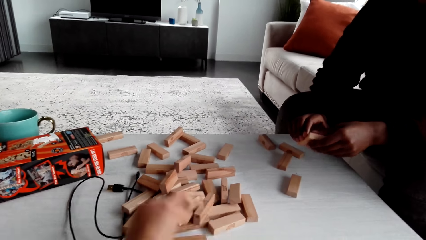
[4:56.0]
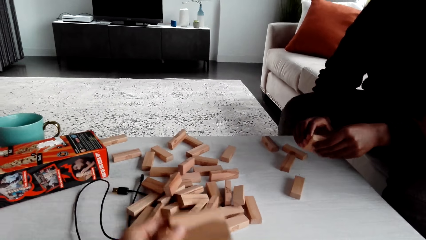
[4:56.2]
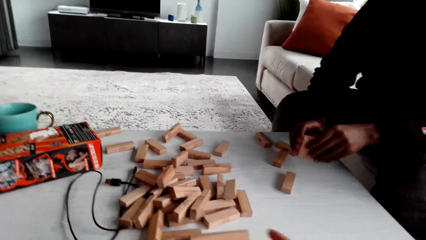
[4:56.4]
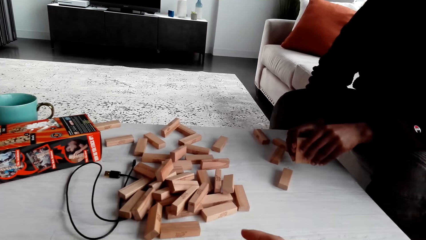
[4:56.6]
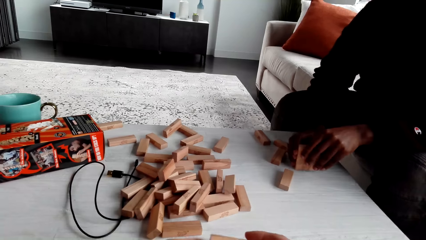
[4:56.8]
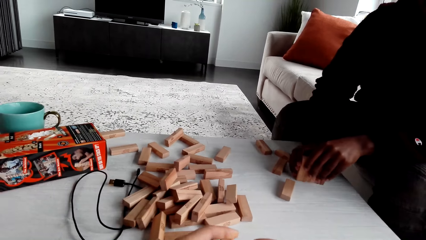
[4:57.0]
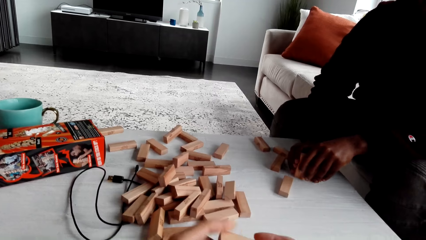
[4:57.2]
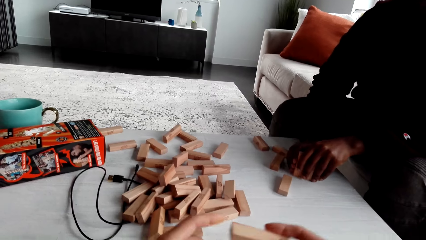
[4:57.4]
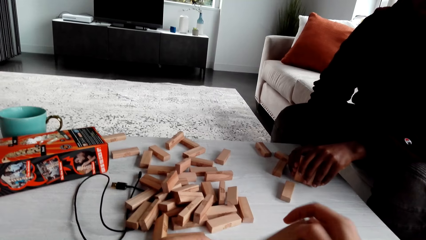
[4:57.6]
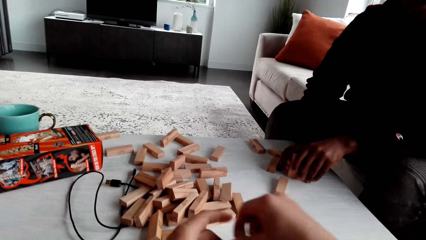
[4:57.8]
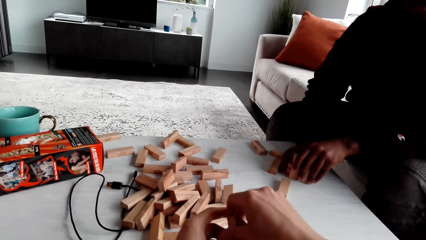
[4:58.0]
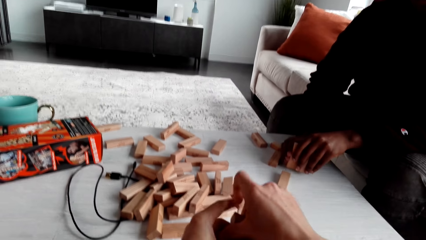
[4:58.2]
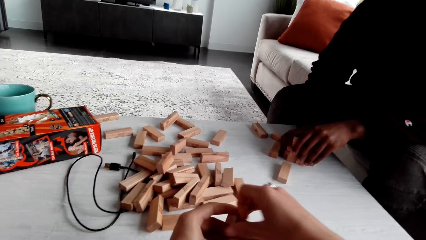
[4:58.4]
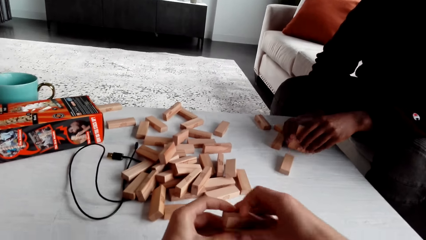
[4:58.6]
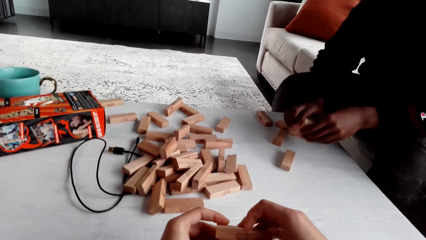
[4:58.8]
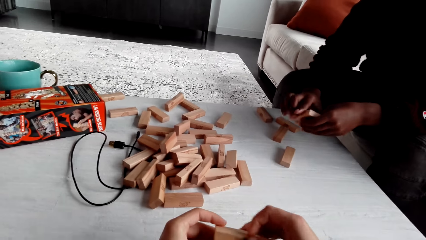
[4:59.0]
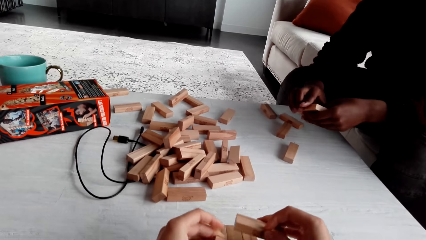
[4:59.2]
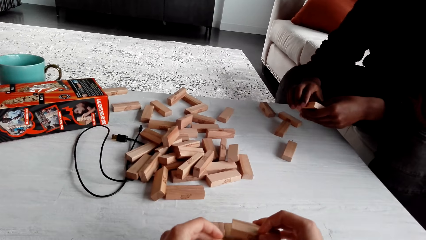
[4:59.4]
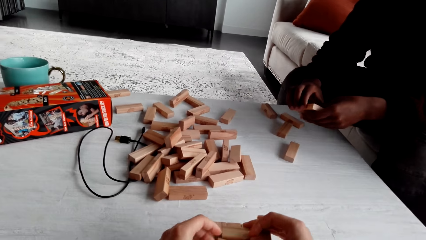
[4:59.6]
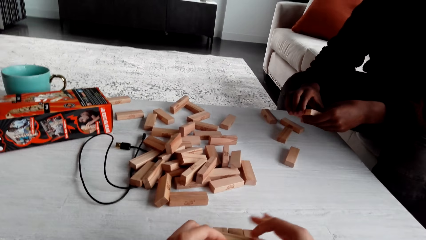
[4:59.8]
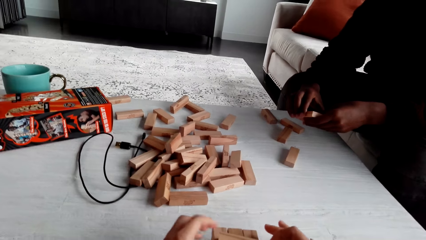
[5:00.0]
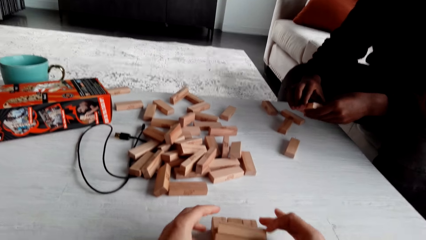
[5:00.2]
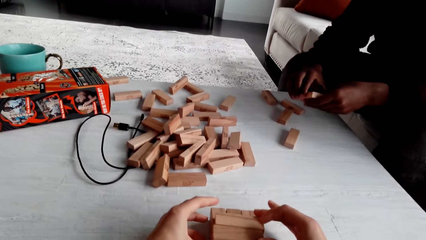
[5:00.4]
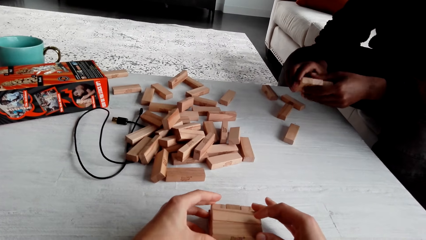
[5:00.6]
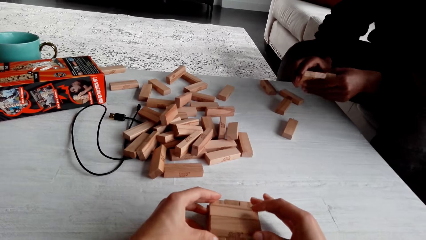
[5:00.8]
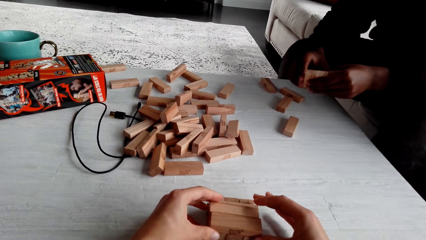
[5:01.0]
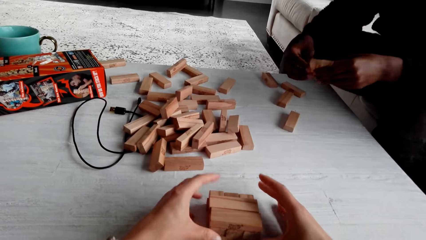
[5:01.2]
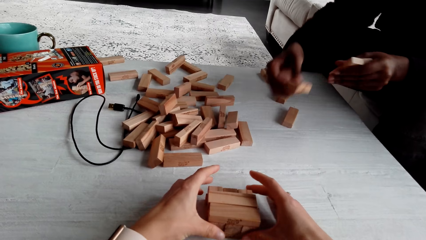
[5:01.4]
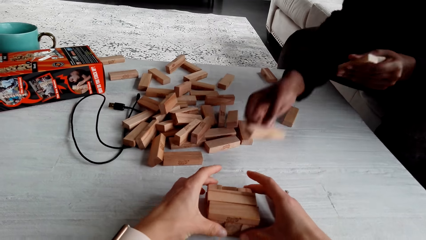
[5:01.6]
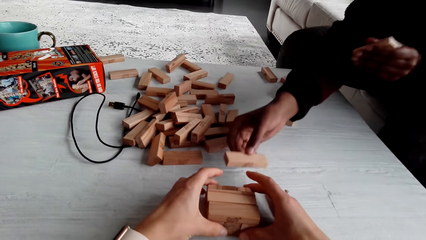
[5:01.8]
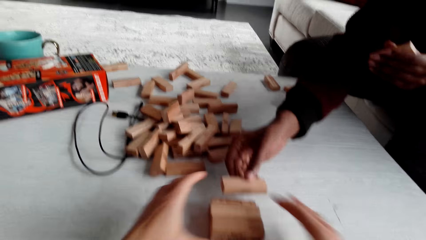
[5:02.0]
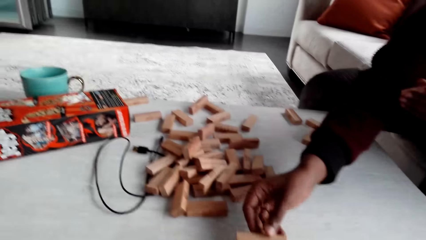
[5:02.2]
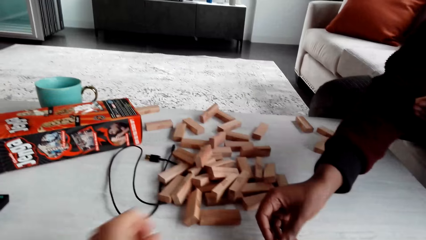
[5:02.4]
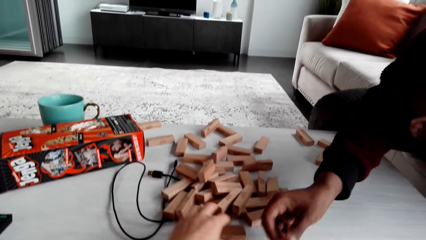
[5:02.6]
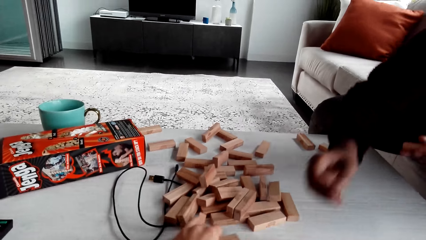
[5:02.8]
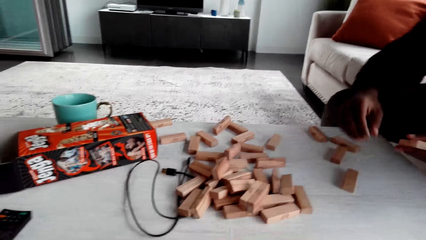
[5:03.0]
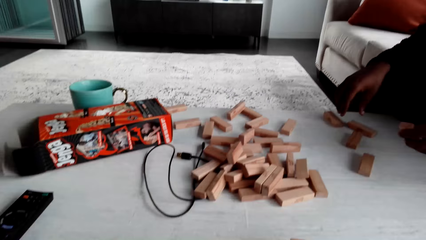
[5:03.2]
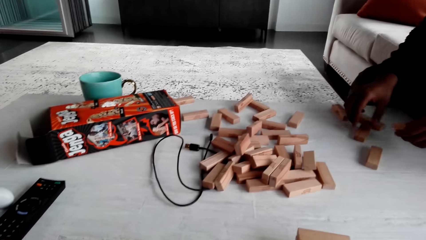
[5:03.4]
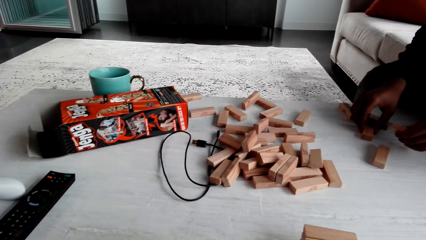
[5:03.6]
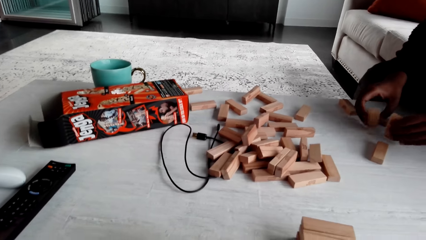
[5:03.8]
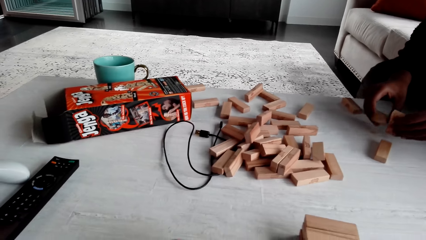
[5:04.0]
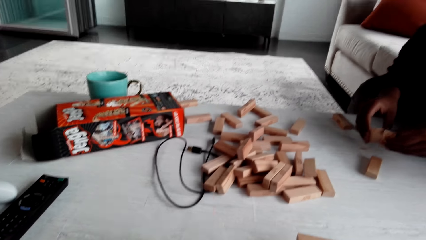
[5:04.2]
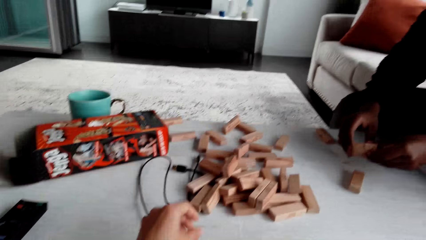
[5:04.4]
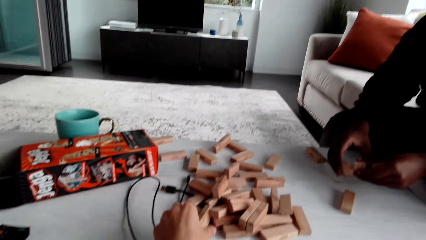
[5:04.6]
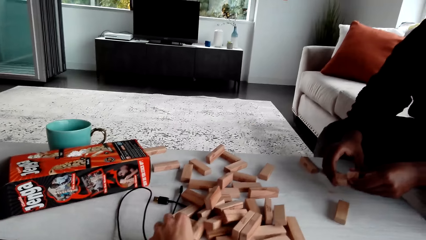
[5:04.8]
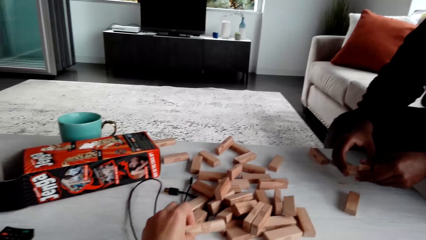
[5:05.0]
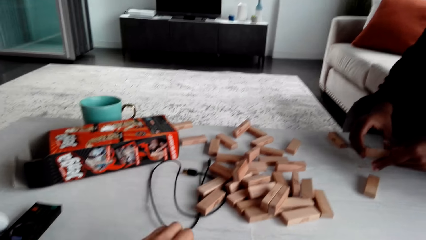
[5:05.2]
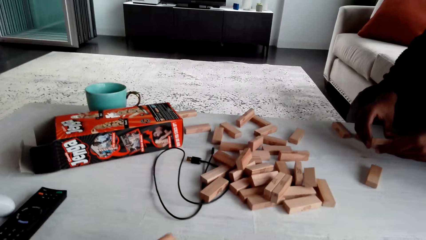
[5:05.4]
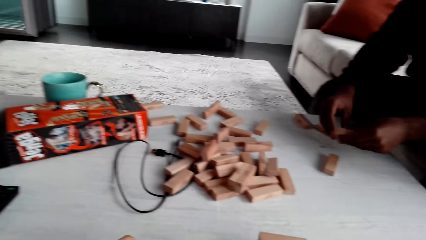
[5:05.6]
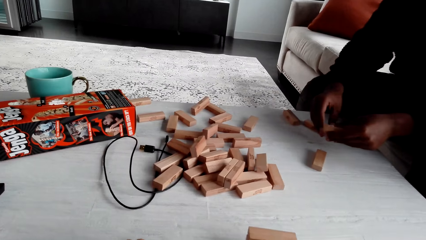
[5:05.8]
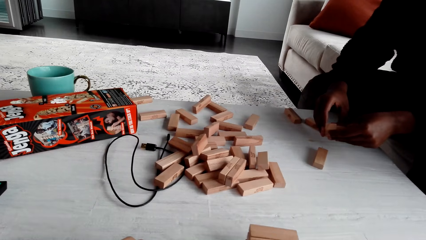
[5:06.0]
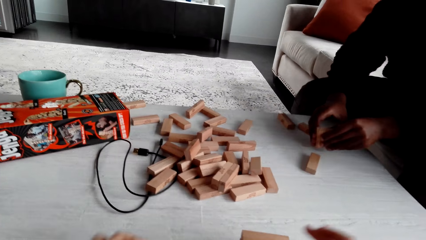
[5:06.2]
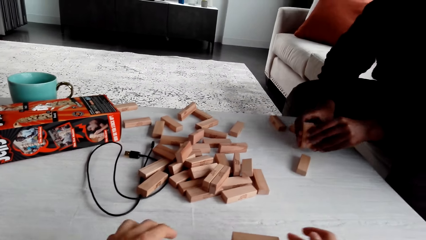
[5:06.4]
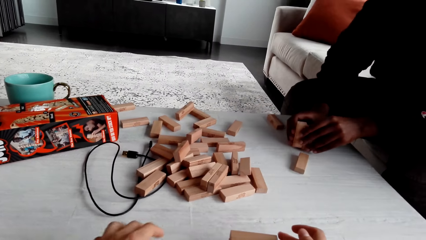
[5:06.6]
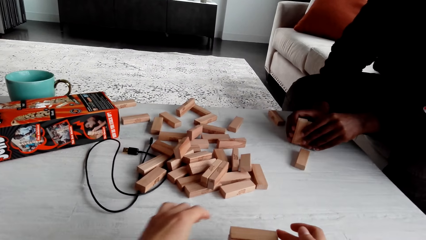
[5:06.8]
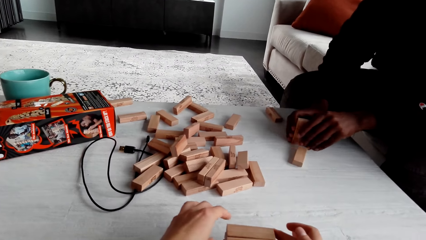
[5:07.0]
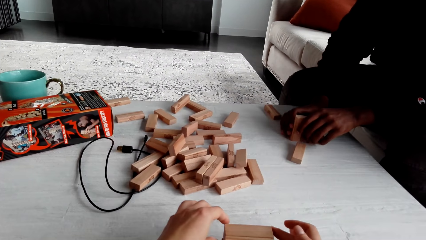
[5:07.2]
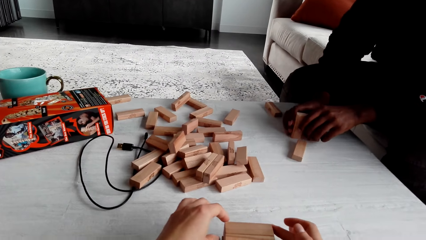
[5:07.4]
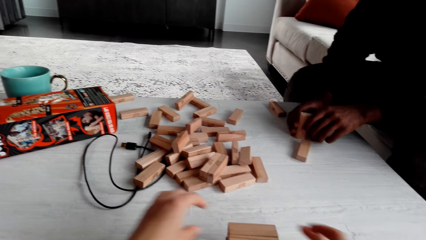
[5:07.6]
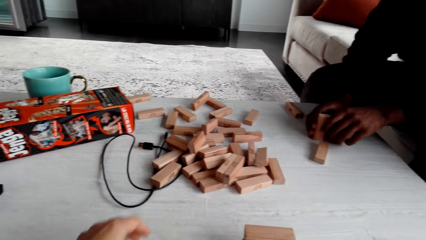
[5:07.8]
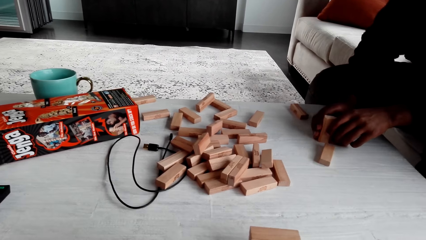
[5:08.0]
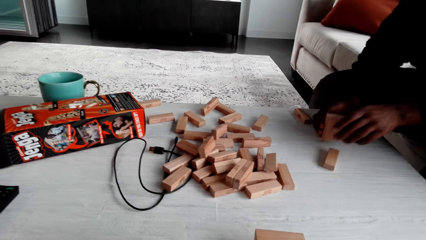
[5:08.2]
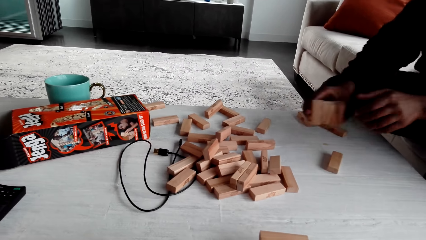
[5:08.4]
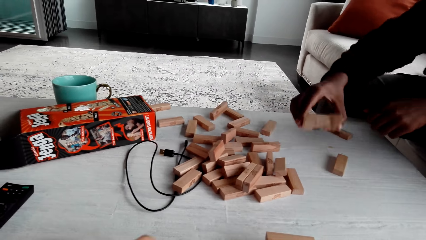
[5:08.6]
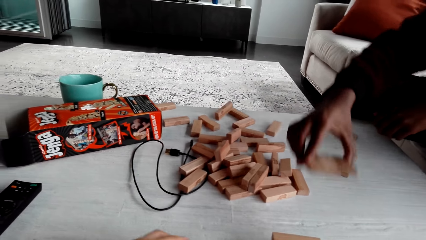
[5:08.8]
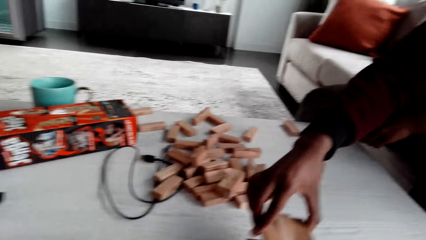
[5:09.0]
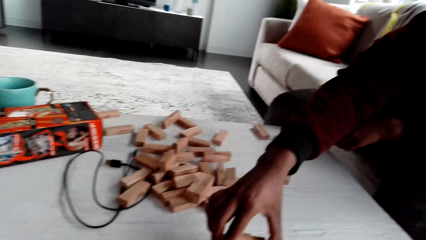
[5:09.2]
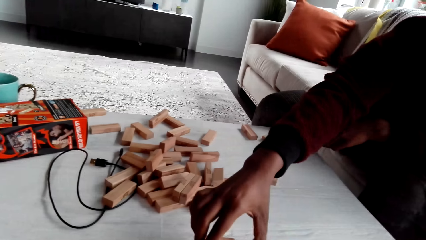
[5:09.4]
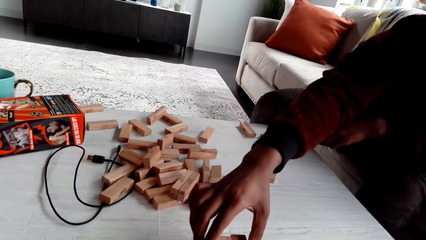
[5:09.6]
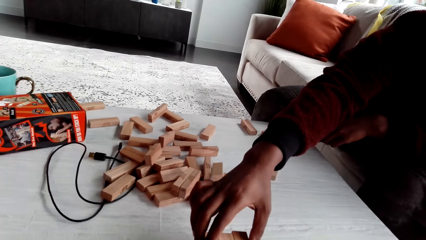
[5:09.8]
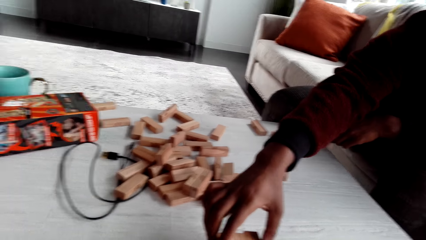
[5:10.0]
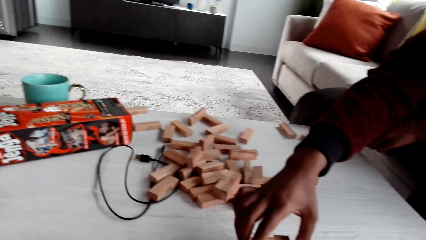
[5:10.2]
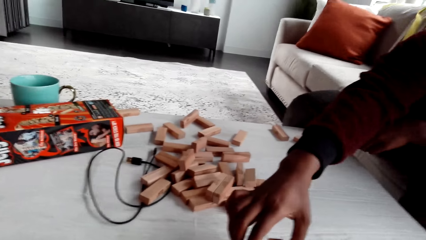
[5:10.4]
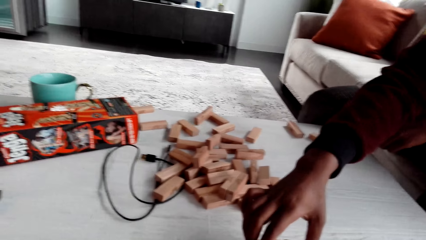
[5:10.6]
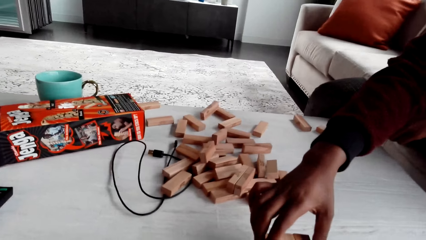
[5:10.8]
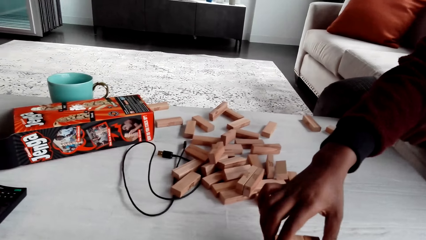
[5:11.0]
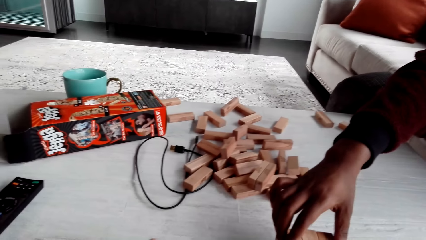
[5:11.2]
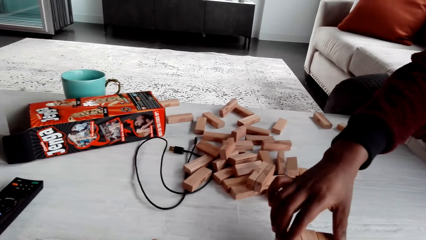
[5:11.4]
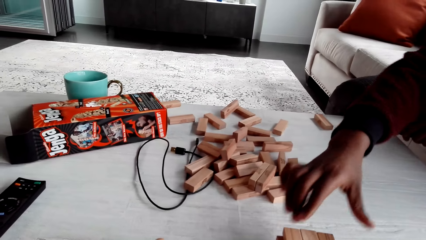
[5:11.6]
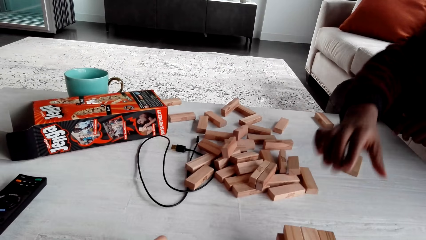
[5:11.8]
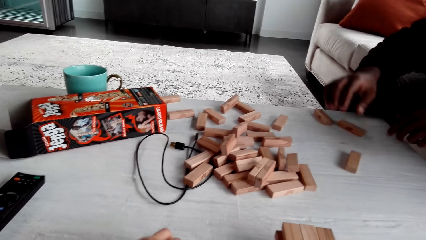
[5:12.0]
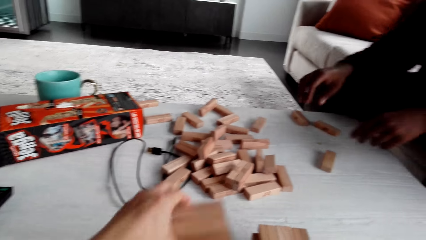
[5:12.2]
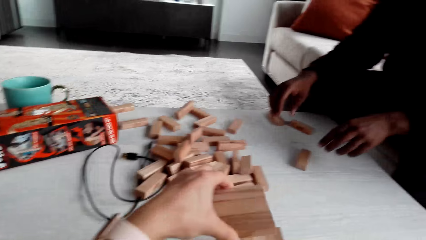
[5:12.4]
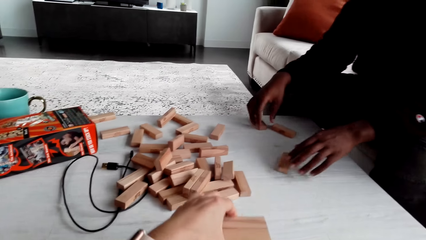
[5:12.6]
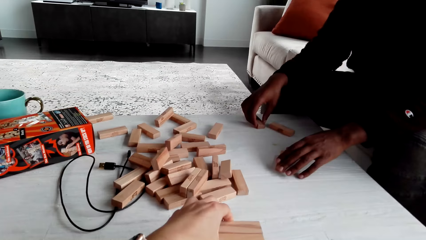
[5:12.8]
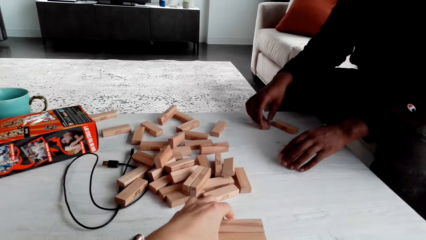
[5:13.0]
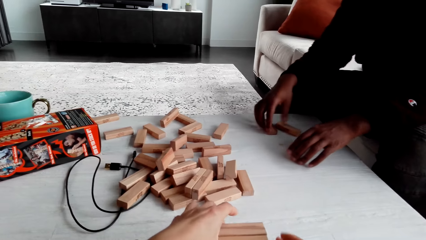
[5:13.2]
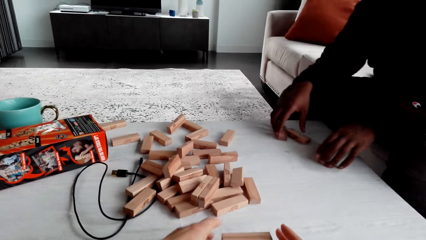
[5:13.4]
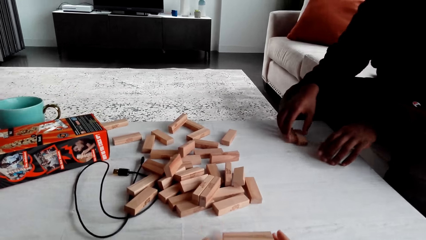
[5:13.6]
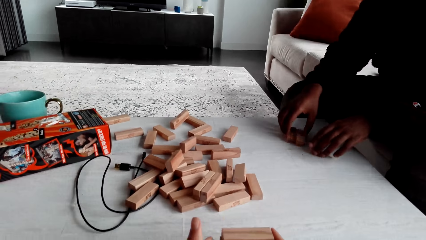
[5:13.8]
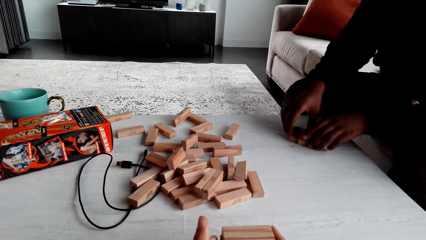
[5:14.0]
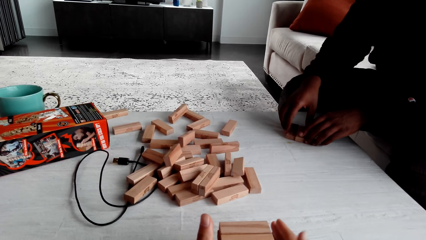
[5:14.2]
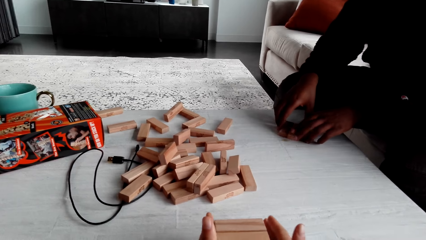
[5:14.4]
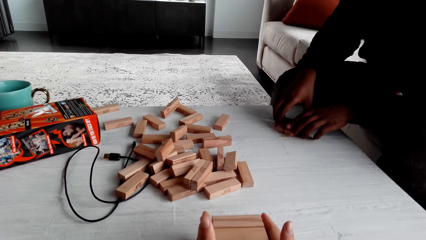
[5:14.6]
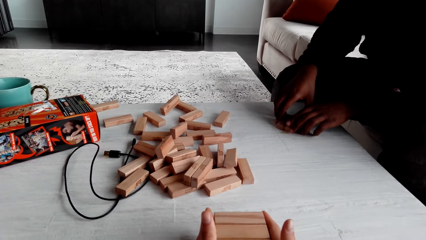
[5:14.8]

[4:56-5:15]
The camera wearer dialogues with a man. They arrange a jenga block. The man builds the jenga wooden blocks. The man plays a jenga game. The camera wearer plays the jenga game. The man dialogues with the camera wearer. The camera wearer plays the jenga game. The man plays the jenga game. The camera wearer dialogues with the man. They play the jenga game.
